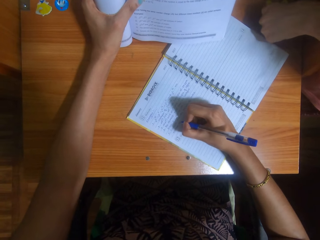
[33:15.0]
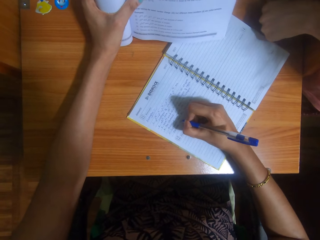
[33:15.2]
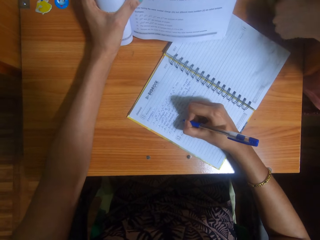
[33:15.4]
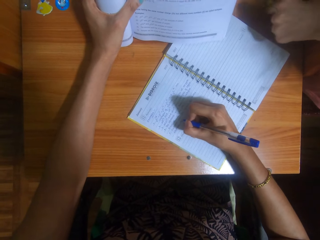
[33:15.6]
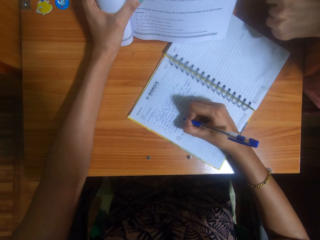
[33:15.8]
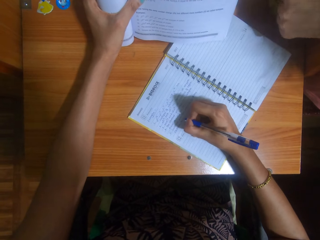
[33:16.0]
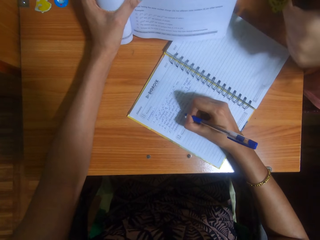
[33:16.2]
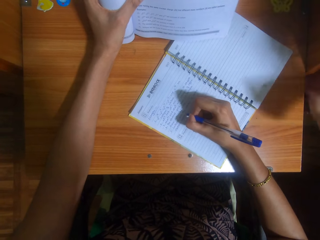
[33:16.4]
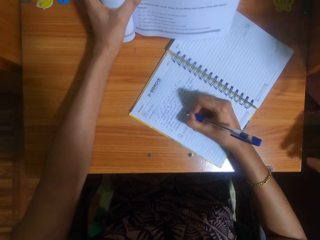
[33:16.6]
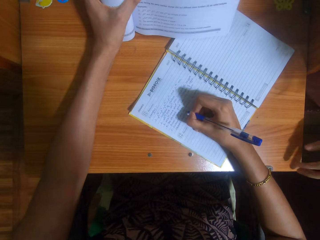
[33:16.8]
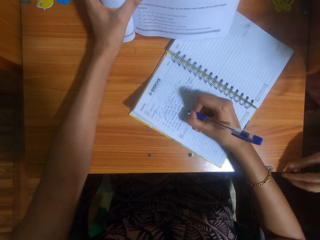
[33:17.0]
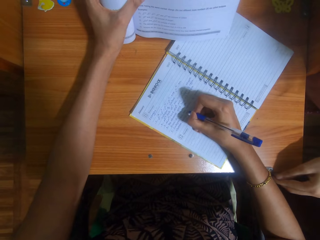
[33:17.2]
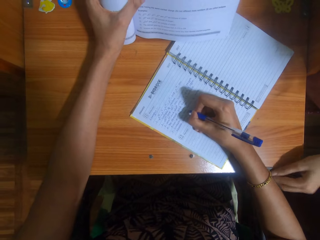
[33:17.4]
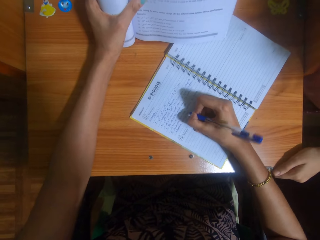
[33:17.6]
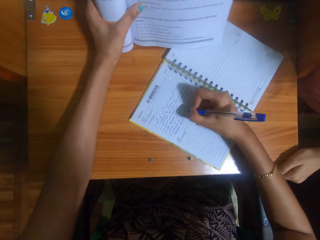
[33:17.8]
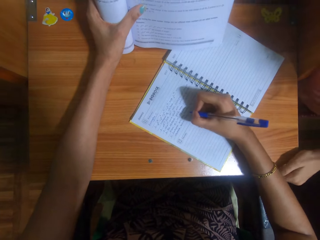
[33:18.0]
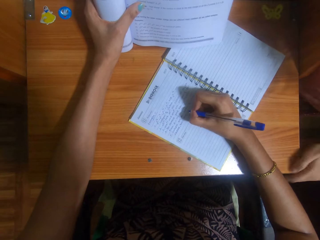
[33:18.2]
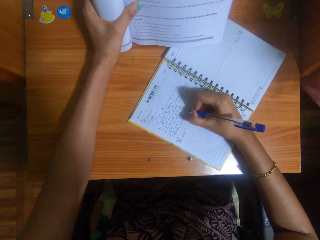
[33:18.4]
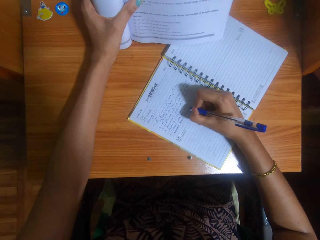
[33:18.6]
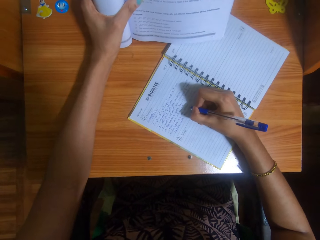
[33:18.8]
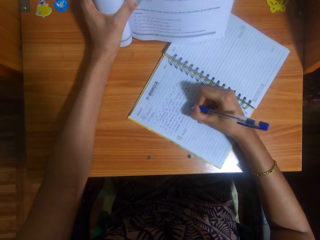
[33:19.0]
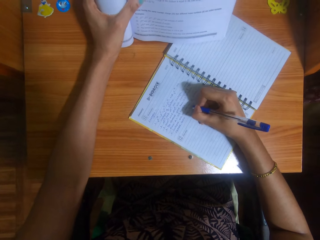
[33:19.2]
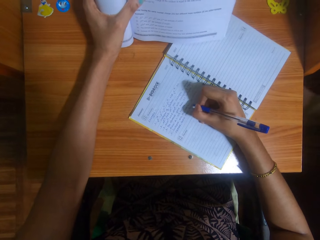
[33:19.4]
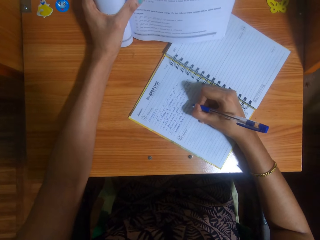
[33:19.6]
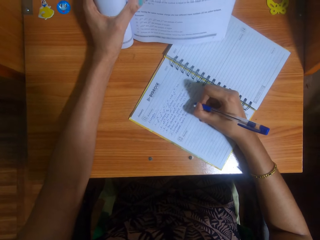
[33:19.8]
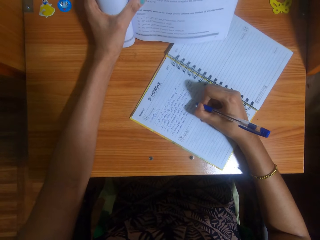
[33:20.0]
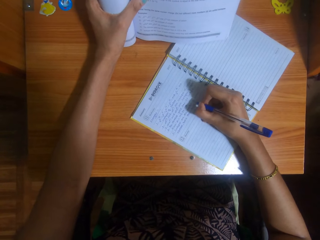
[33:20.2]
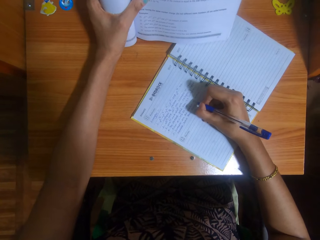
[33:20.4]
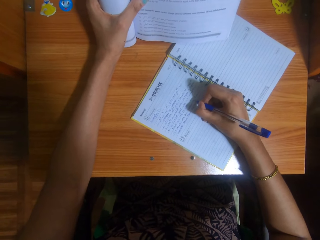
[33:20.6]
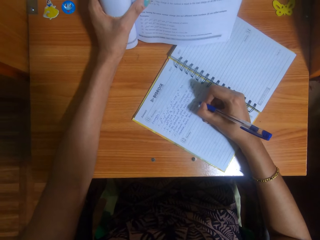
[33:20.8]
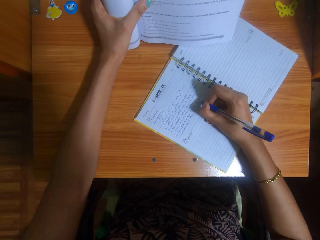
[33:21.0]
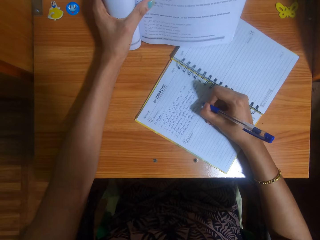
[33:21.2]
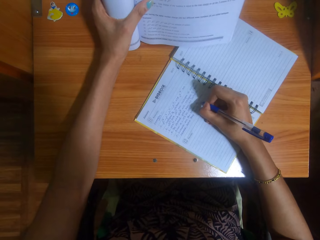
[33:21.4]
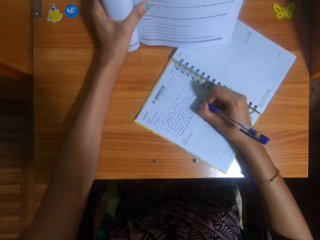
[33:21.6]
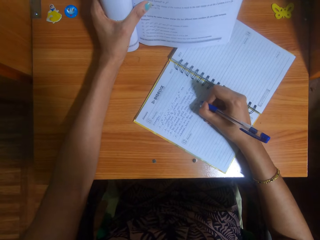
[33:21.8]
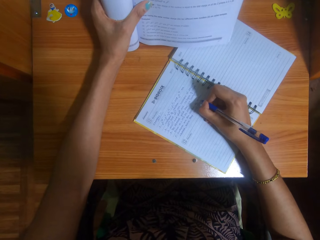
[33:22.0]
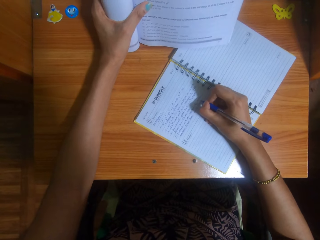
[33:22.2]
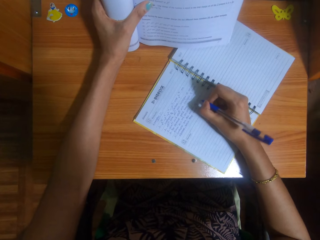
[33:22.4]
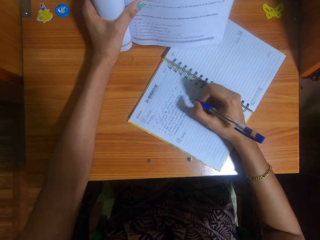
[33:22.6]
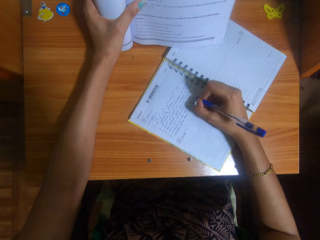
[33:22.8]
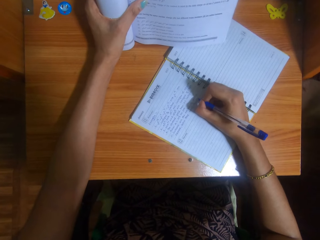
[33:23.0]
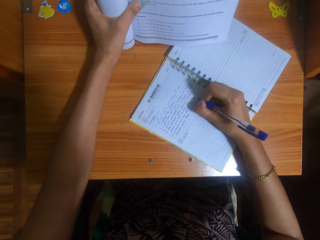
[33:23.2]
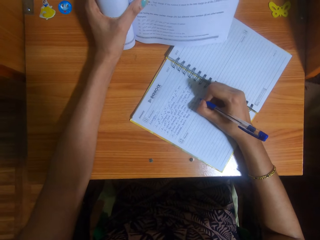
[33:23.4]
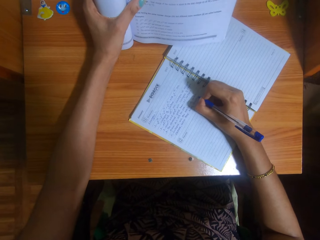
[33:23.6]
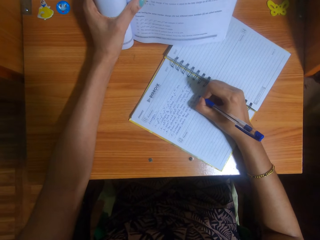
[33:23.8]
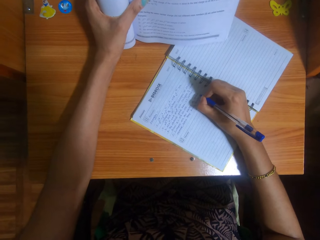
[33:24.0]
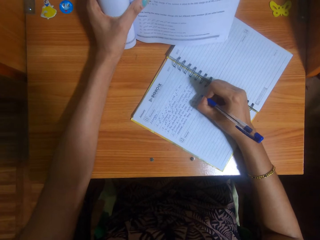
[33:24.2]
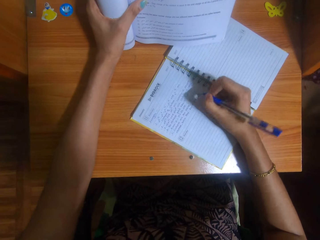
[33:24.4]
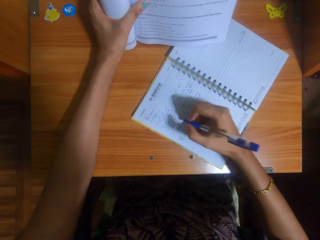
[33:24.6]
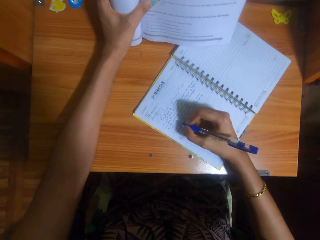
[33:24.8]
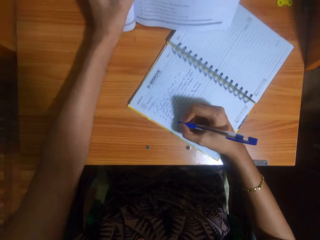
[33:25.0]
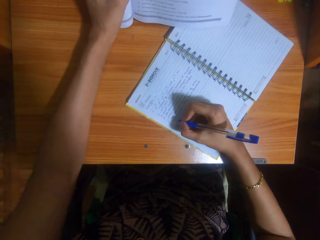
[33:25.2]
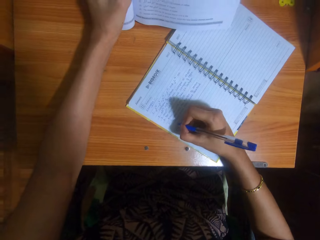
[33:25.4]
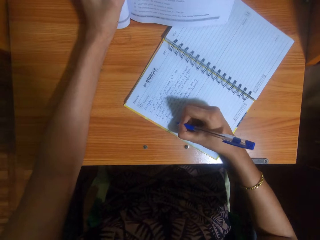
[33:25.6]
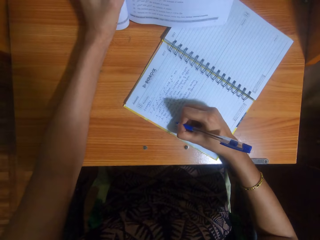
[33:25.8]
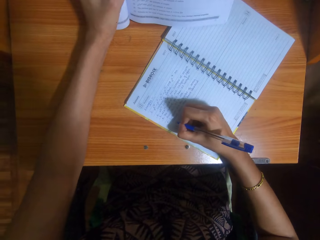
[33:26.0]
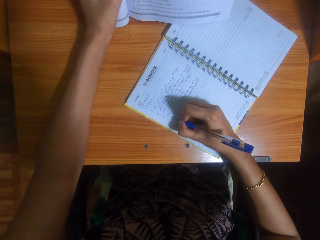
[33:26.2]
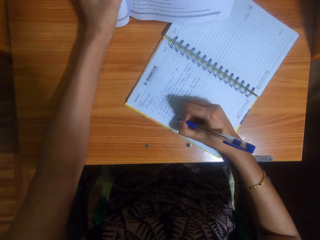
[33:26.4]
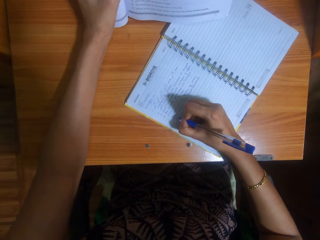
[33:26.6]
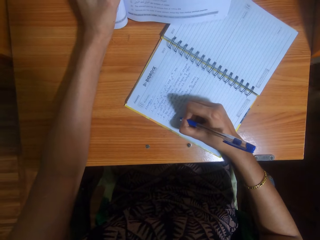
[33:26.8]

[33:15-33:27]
The woman holds the table with her left hand.

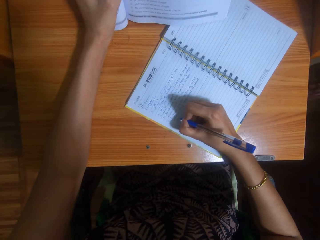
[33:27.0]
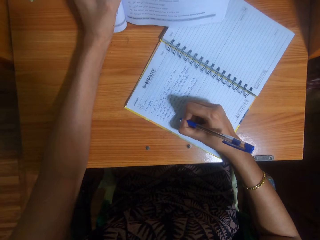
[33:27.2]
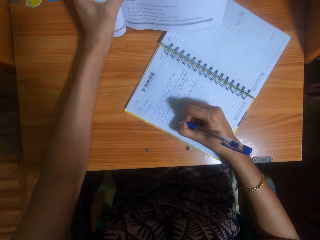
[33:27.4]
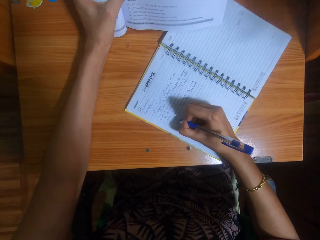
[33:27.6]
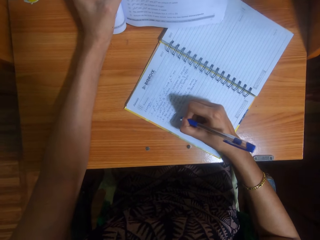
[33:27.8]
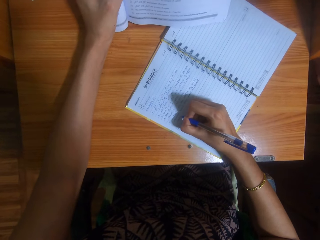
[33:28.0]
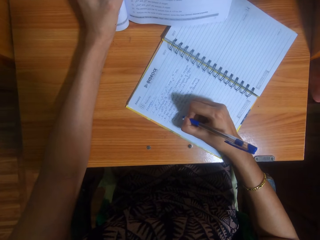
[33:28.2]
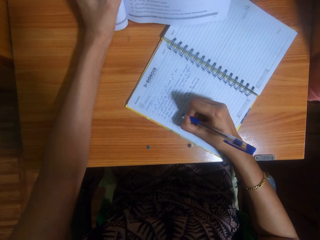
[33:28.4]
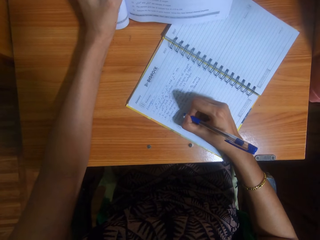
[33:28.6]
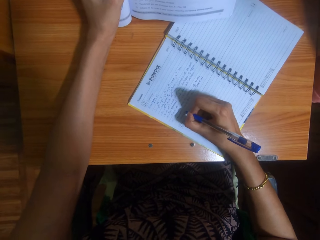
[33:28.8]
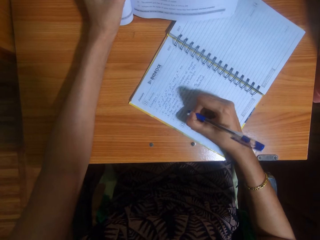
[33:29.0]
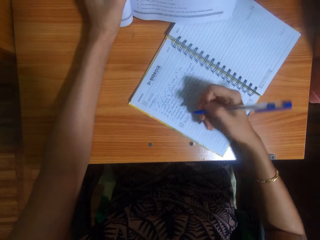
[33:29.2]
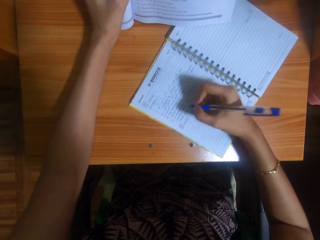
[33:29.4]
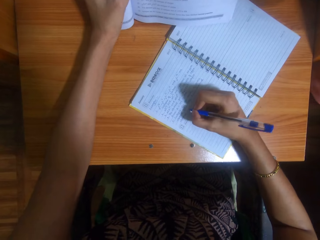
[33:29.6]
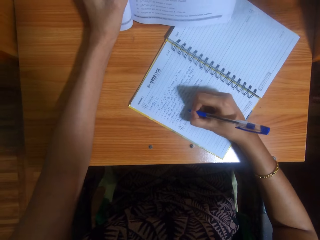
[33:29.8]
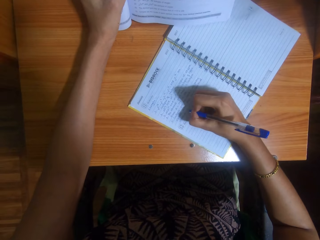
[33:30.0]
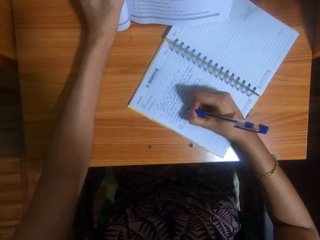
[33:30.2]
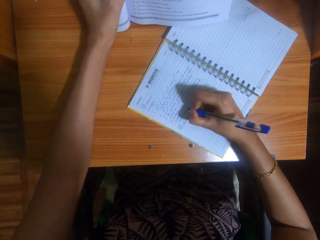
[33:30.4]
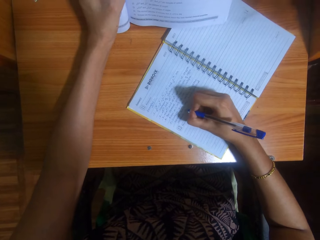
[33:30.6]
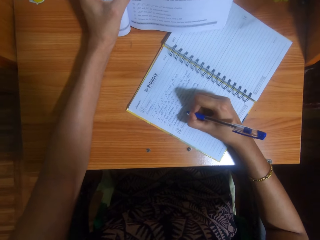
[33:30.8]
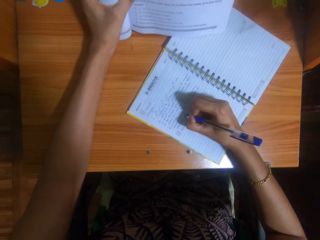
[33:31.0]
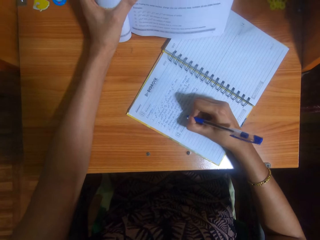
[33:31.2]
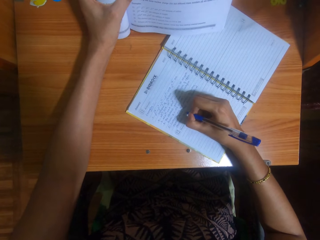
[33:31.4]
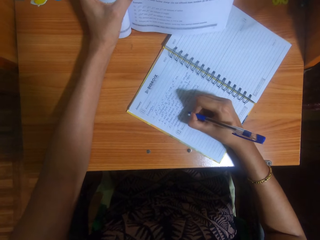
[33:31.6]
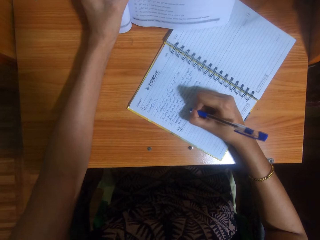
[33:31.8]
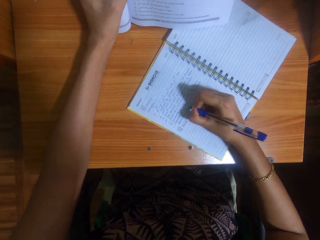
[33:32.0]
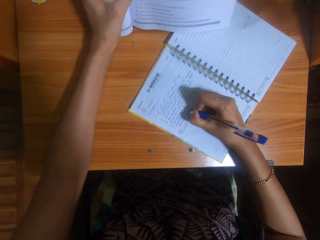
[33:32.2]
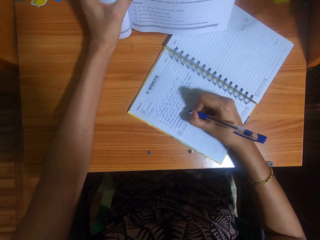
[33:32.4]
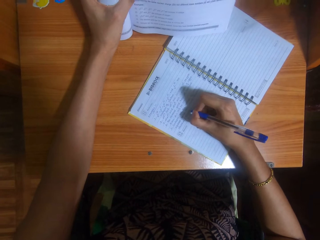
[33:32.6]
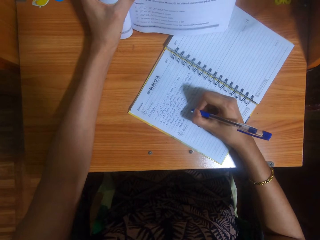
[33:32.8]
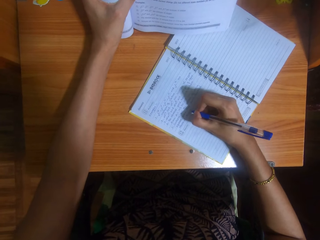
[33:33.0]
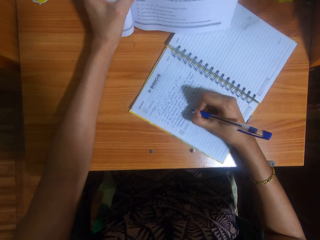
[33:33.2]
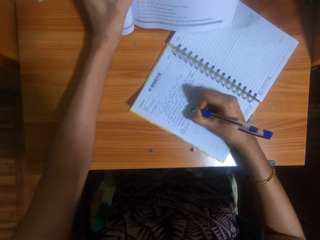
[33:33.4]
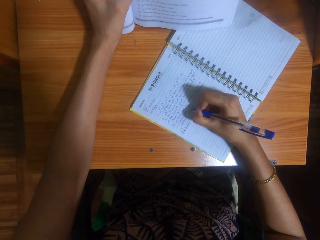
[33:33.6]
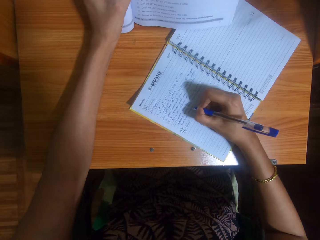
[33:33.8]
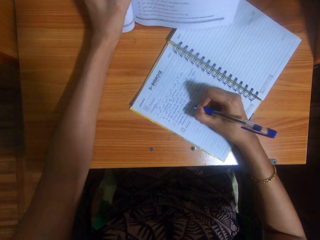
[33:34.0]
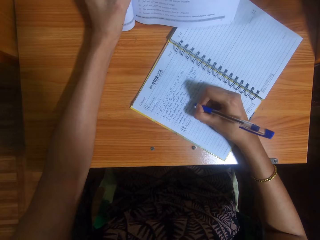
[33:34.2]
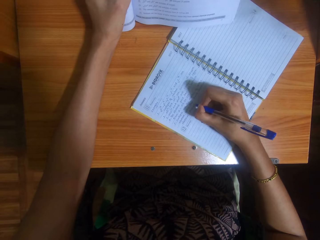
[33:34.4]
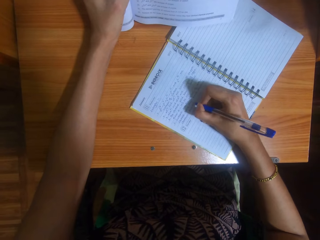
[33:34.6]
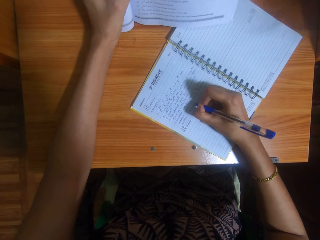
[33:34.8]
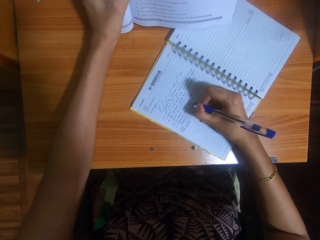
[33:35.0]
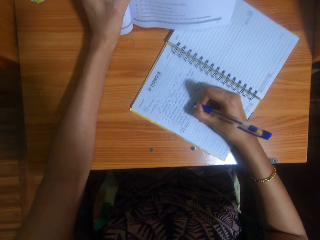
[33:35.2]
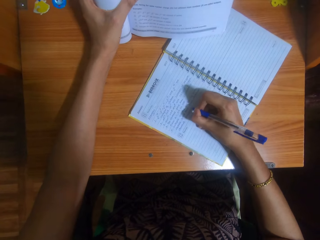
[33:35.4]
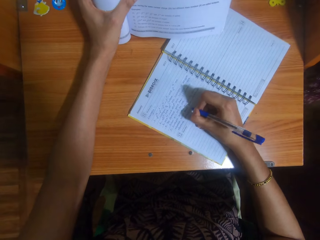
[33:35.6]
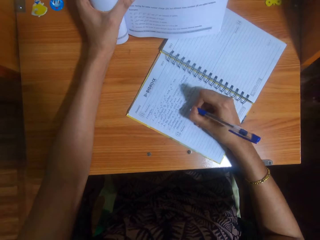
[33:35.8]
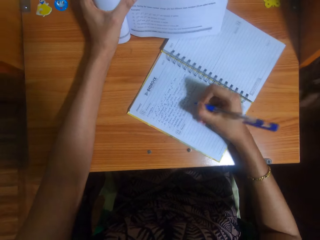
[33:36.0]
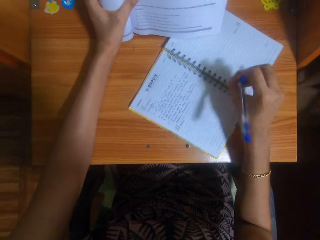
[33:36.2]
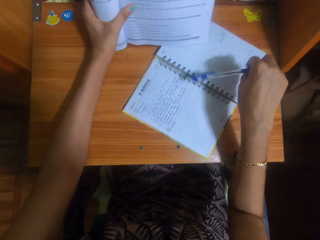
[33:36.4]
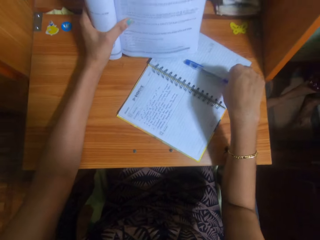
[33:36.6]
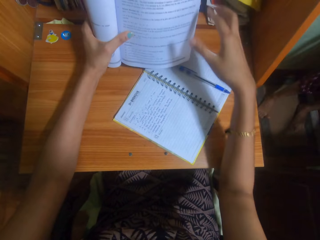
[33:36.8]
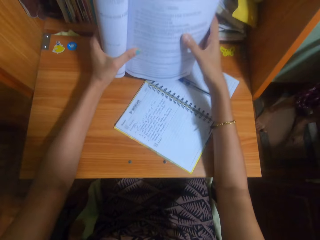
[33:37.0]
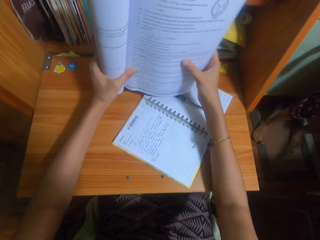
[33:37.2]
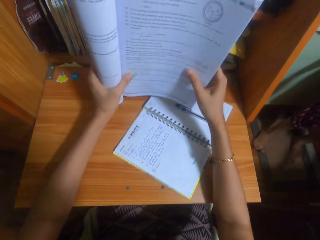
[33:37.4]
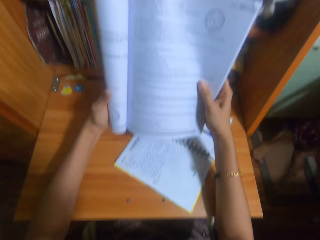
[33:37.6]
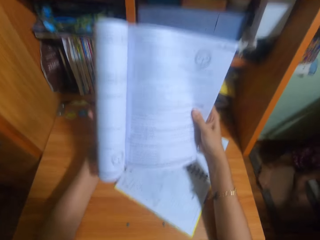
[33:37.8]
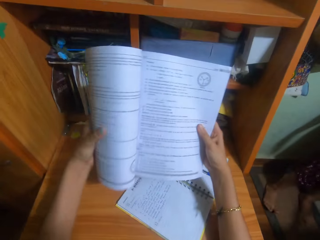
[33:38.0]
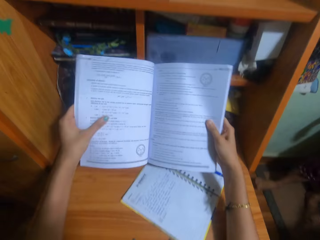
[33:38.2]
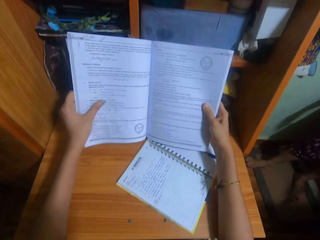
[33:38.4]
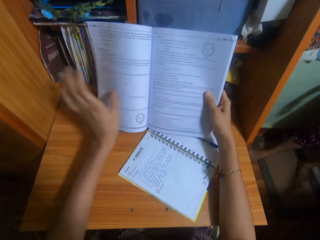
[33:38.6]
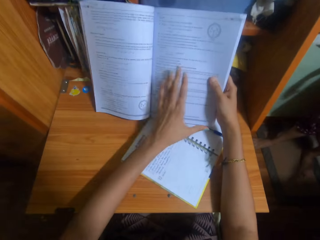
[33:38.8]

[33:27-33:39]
The camera wearer drops the pen on the notebook with her right hand. She holds the textbook with her hands. She unfolds the textbook with her left hand.
